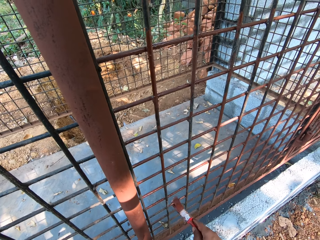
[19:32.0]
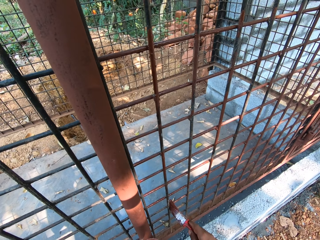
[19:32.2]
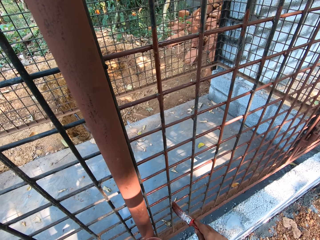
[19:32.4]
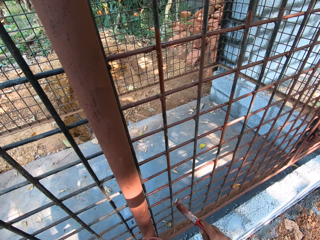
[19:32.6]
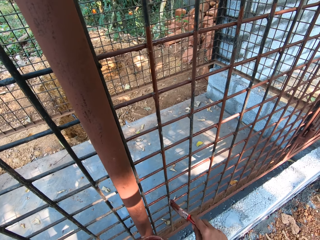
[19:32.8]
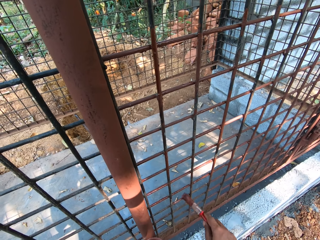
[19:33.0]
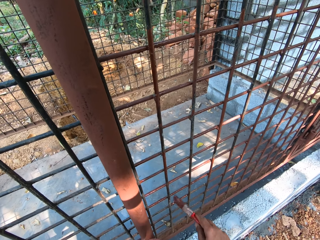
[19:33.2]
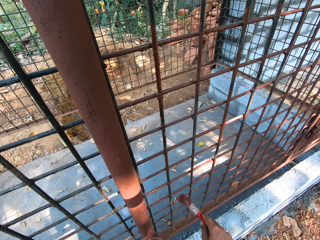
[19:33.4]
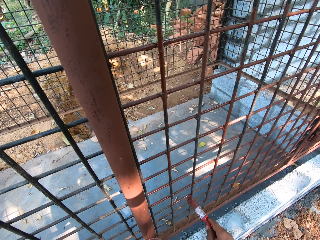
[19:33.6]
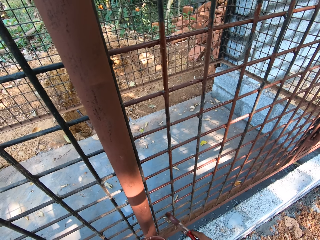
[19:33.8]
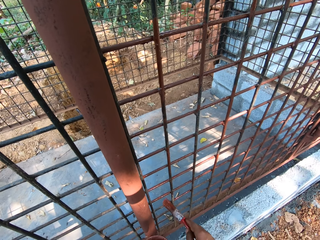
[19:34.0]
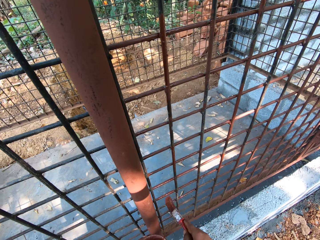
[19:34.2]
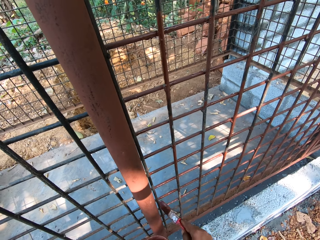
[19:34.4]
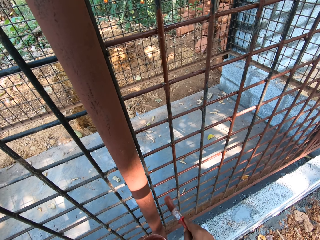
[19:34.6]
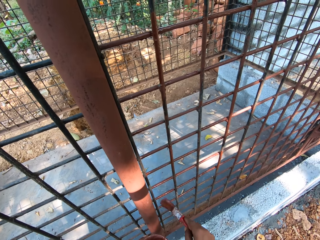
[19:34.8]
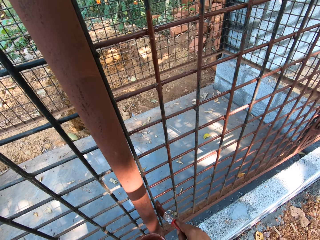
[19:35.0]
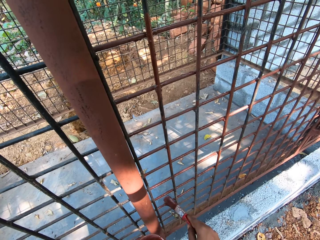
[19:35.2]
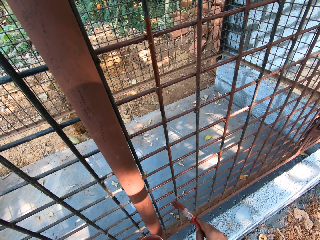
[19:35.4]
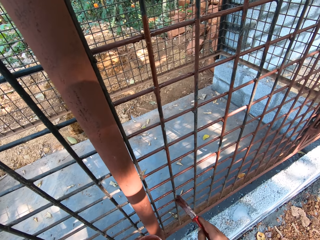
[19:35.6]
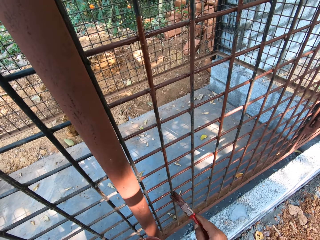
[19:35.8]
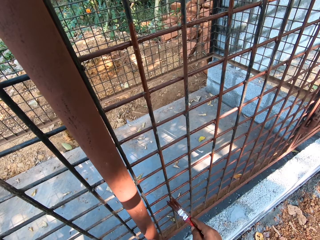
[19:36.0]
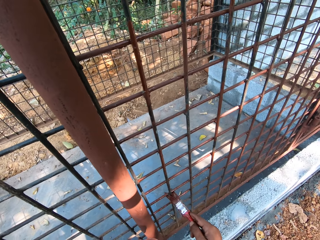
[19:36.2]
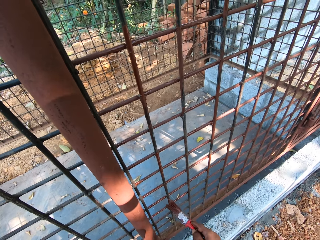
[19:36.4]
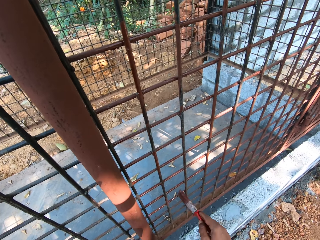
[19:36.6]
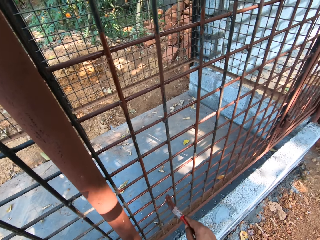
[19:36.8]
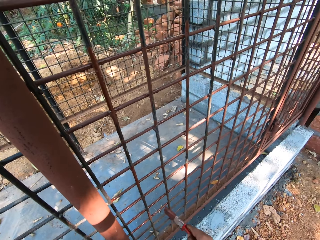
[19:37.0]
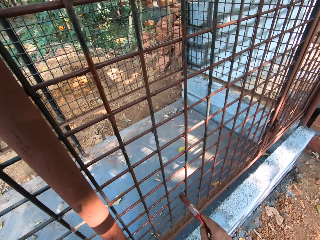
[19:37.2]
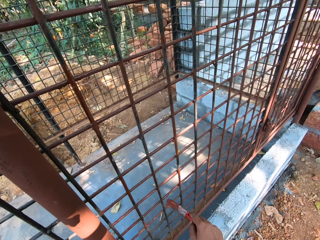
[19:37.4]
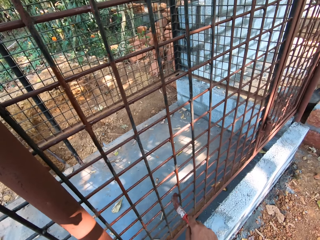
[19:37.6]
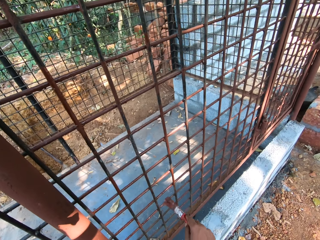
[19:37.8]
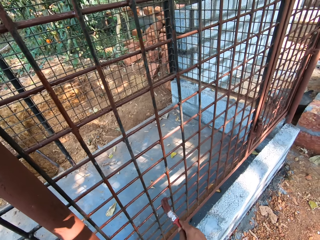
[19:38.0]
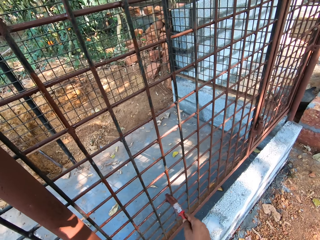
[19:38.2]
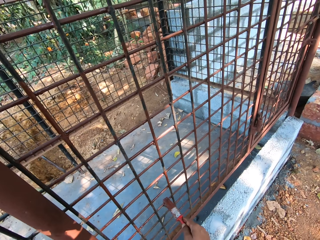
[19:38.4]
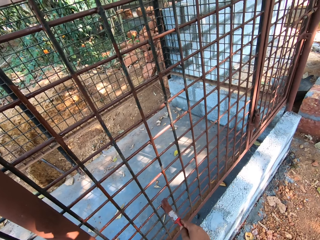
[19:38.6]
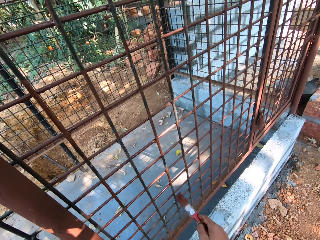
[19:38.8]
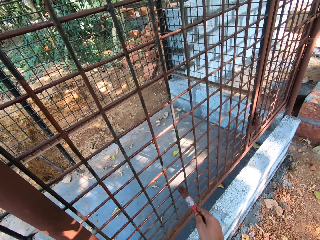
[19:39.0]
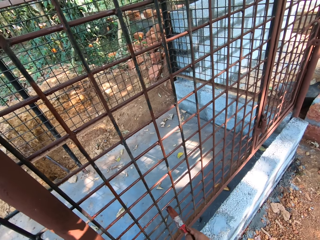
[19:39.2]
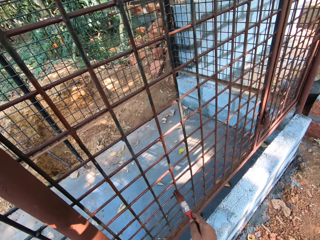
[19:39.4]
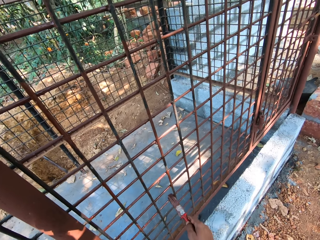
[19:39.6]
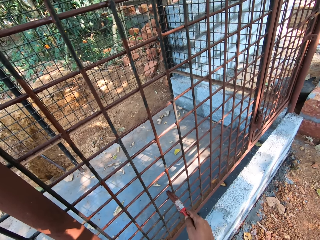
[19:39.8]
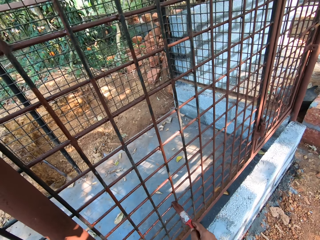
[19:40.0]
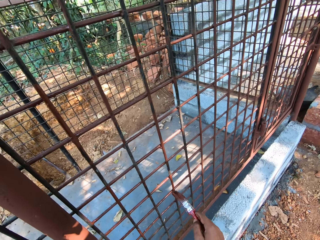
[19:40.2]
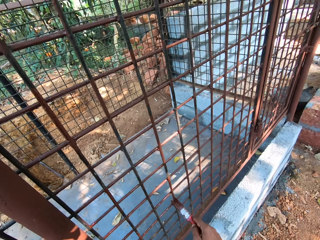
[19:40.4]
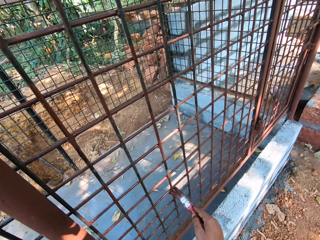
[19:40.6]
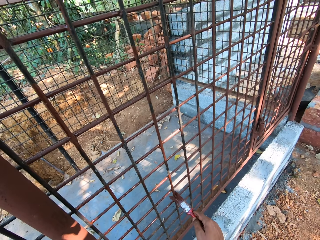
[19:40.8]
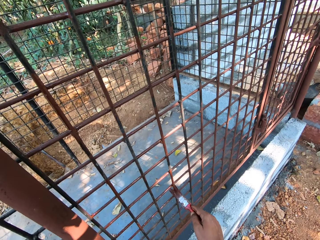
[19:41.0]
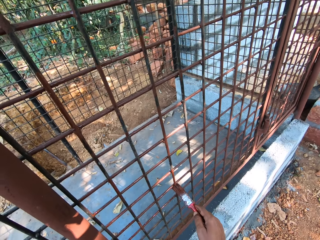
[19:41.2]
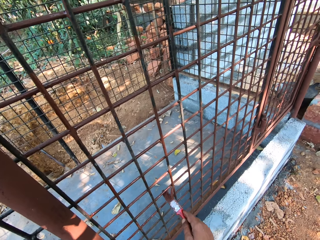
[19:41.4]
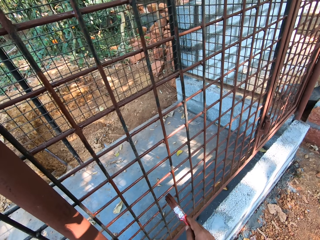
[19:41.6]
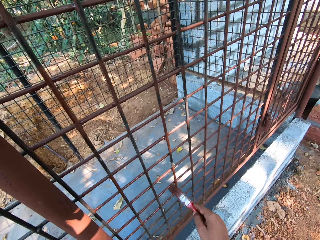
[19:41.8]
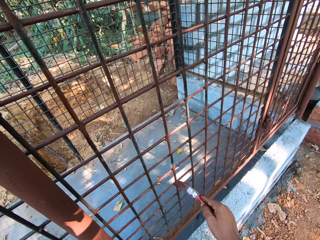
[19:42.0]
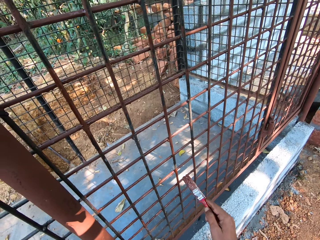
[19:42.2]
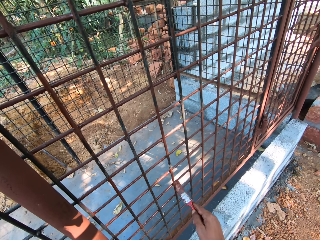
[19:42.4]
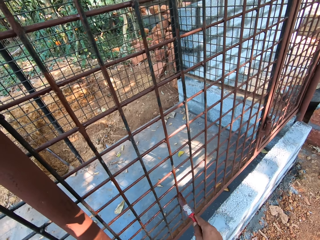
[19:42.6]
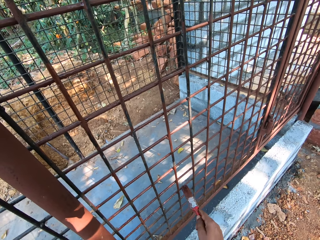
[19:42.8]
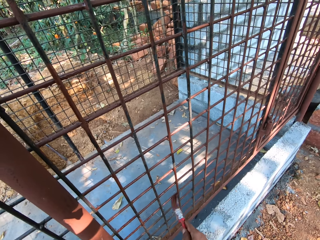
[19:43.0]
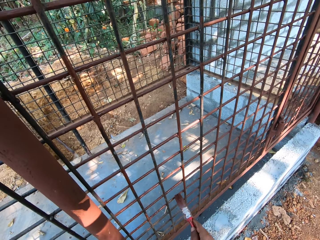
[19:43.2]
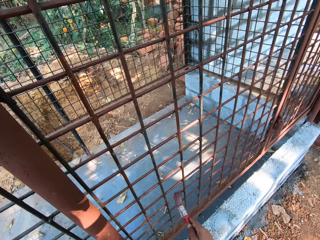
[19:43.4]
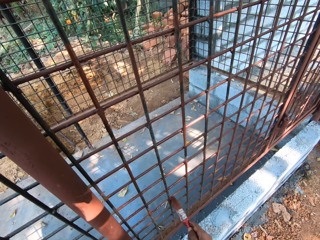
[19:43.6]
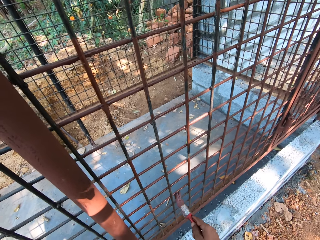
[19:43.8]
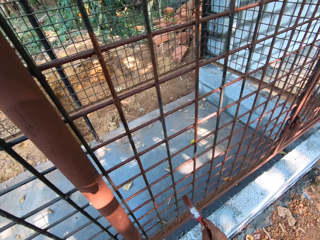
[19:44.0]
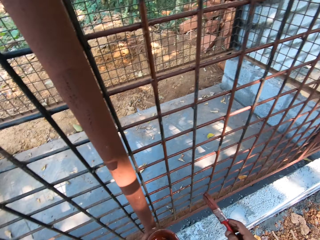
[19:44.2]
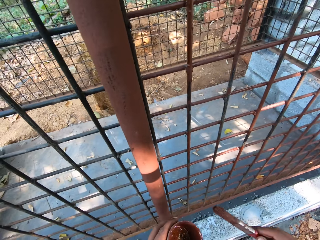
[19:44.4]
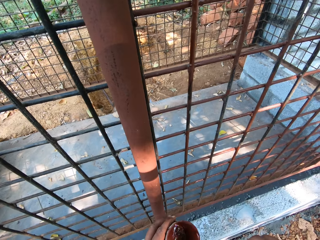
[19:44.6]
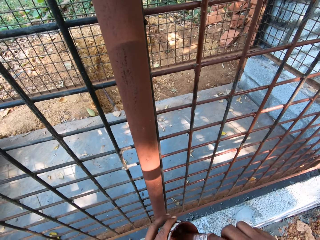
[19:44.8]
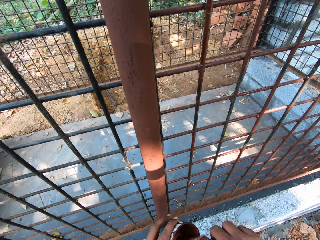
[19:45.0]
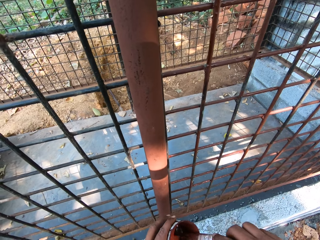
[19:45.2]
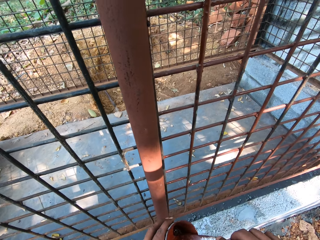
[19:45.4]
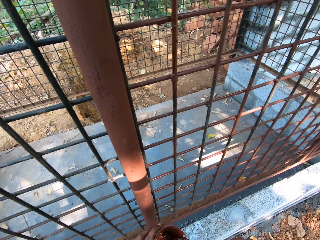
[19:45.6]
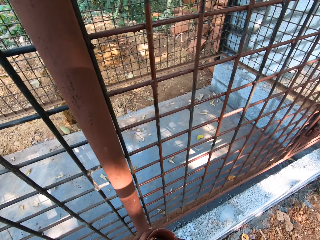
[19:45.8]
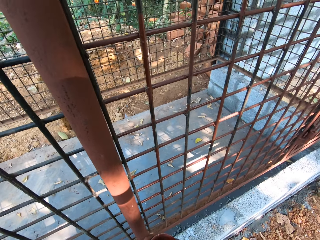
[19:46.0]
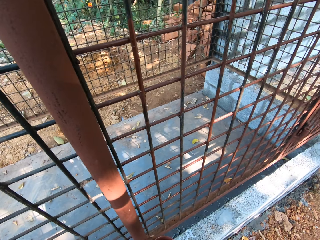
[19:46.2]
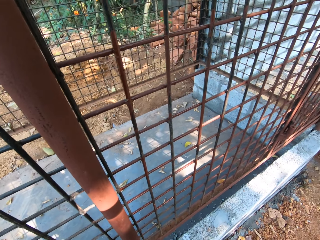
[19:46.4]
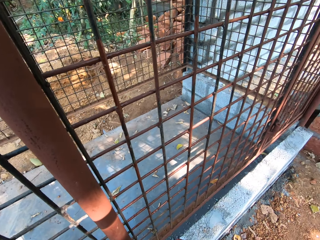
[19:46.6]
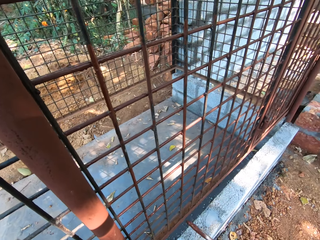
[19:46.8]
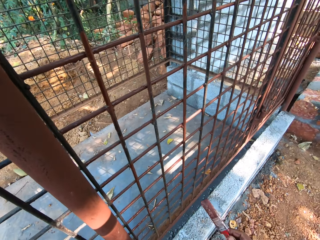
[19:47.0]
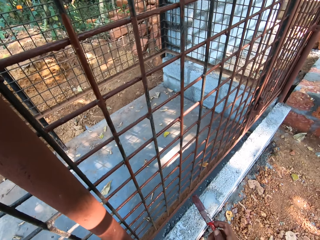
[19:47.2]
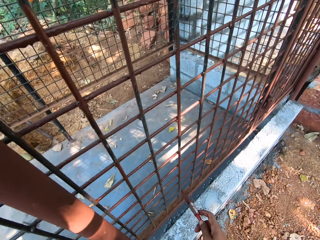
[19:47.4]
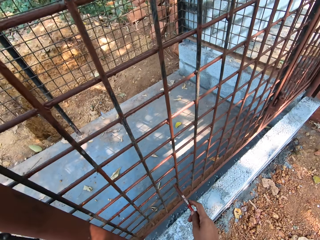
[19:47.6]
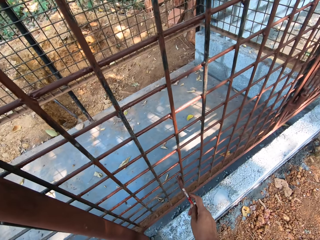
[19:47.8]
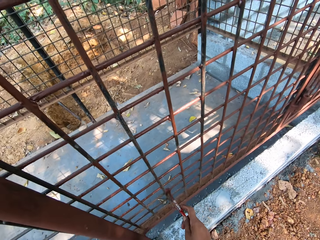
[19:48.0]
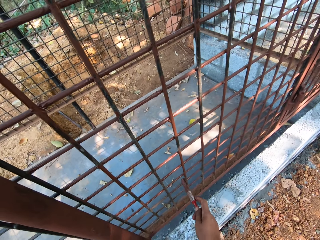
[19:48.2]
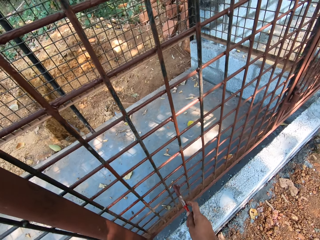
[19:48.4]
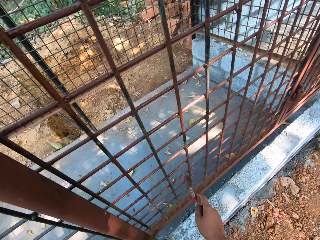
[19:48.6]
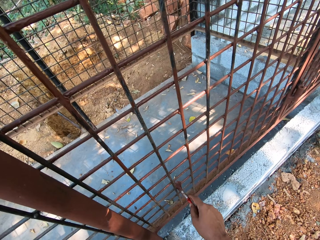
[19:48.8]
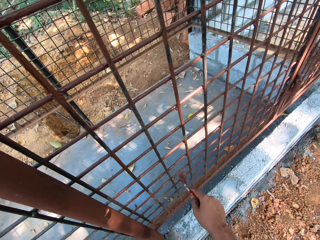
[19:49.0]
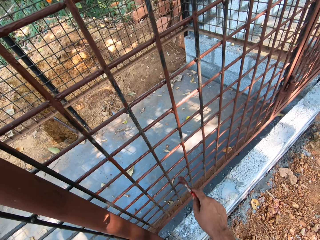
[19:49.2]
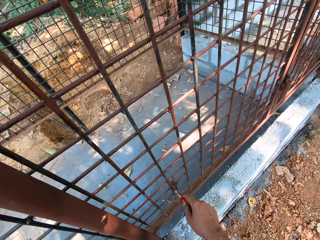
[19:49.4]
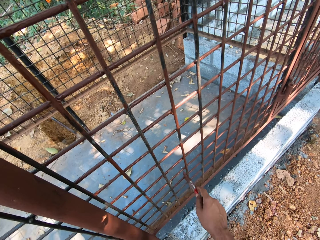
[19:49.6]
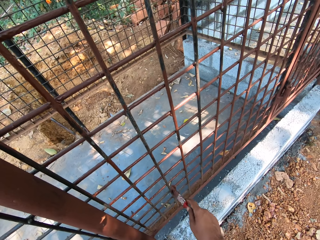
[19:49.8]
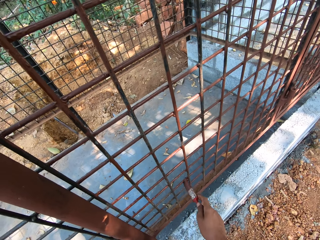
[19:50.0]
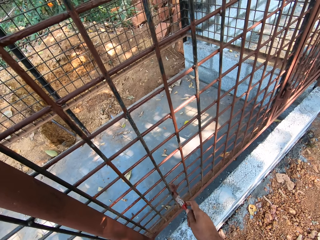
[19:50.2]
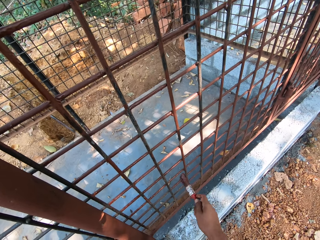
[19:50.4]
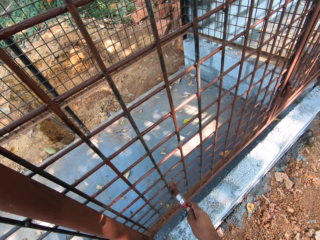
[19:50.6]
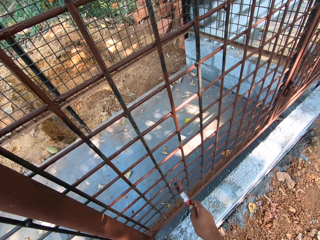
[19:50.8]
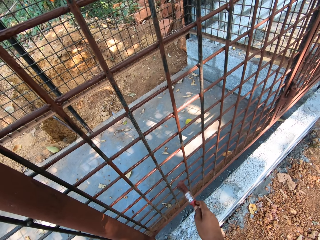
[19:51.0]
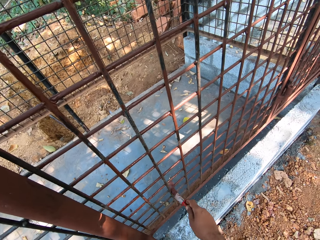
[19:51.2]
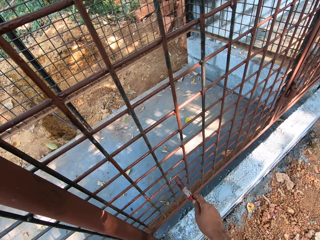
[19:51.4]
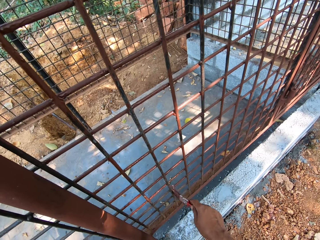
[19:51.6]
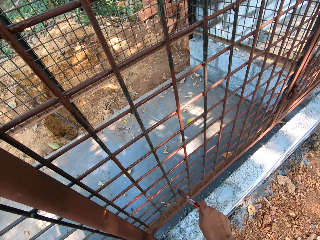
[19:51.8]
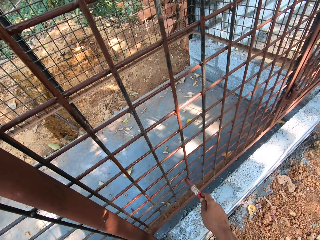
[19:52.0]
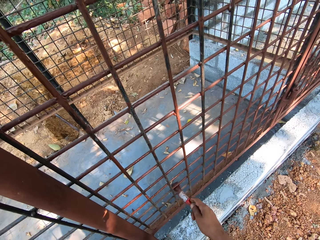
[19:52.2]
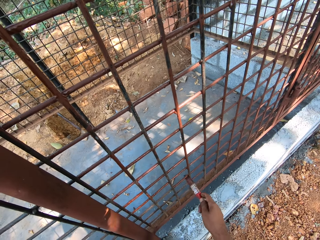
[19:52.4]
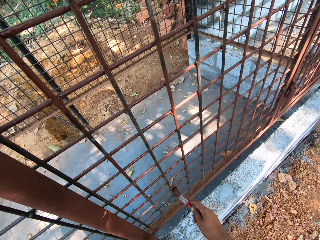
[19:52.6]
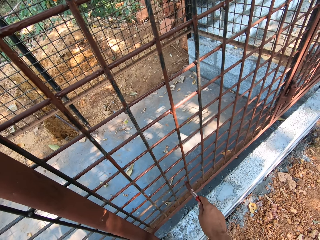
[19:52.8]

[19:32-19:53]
The camera wearer interacts with a man. He moves the paintbrush. He dips the paintbrush in his right hand into the paint can in his left hand. He scoops paint. He looks at the wire mesh. He lifts the paintbrush. He paints the metal cage or wire mesh with the paint brush in his right hand.
